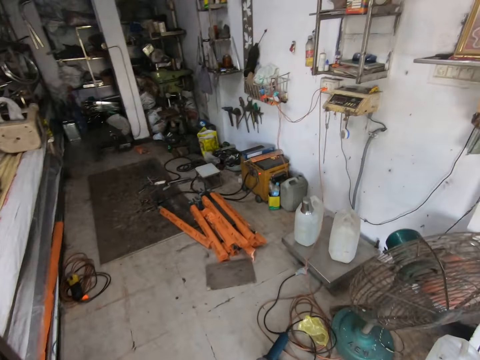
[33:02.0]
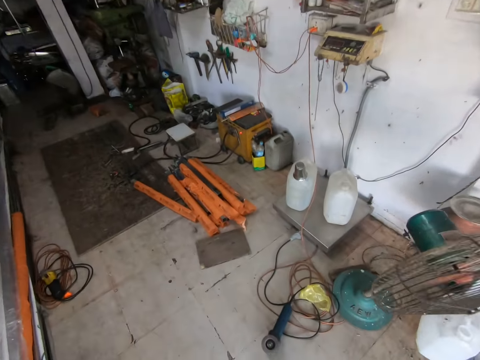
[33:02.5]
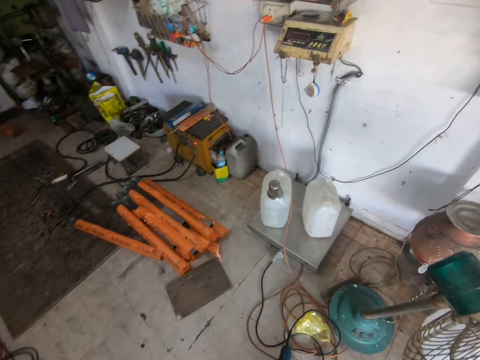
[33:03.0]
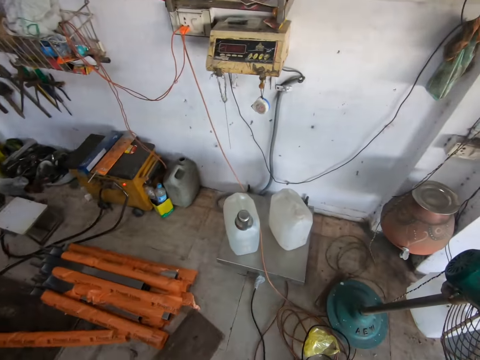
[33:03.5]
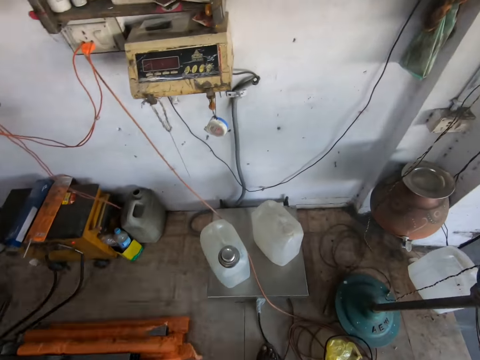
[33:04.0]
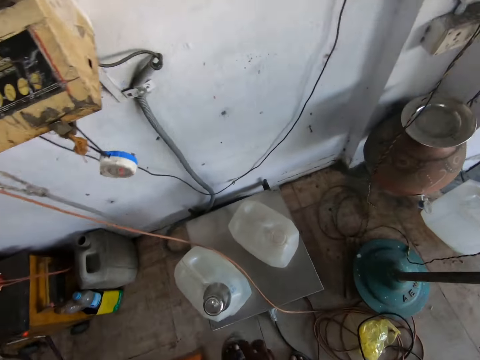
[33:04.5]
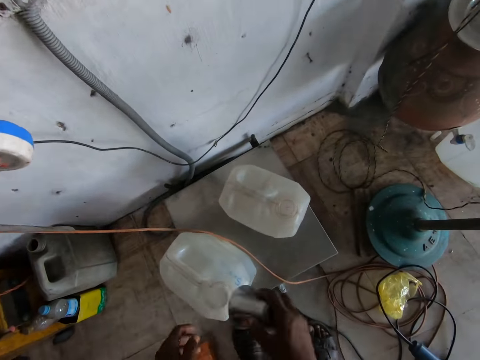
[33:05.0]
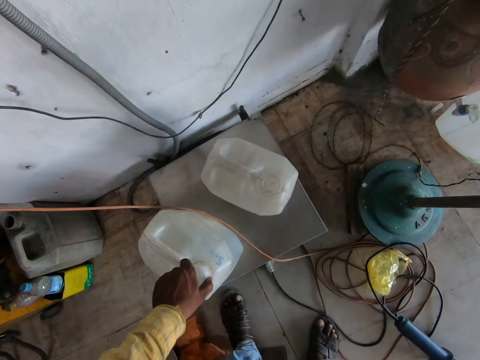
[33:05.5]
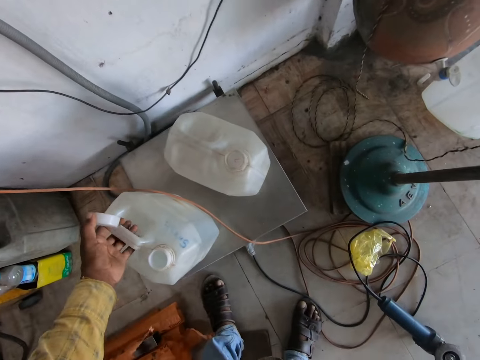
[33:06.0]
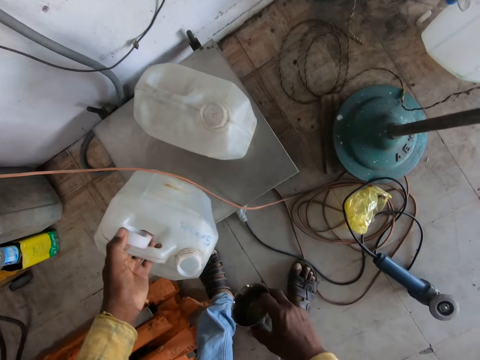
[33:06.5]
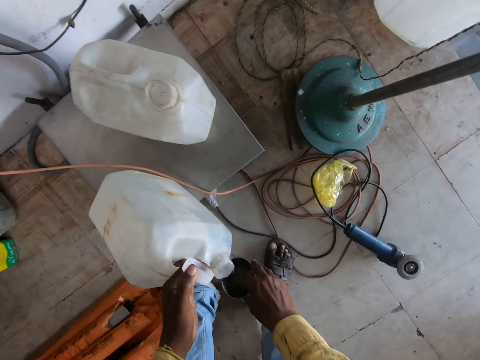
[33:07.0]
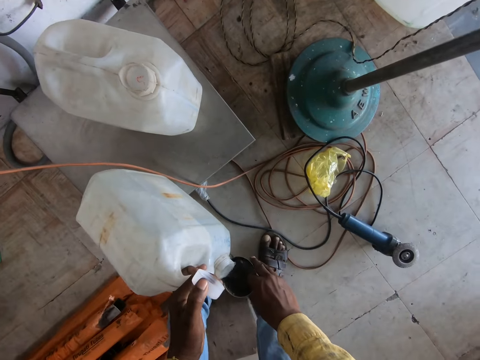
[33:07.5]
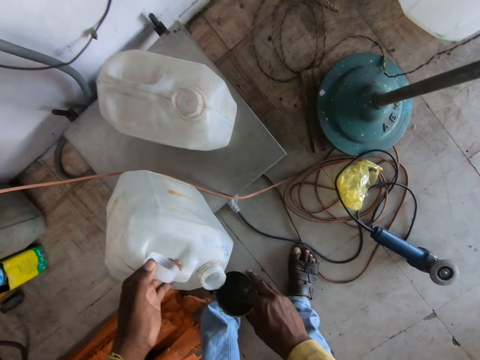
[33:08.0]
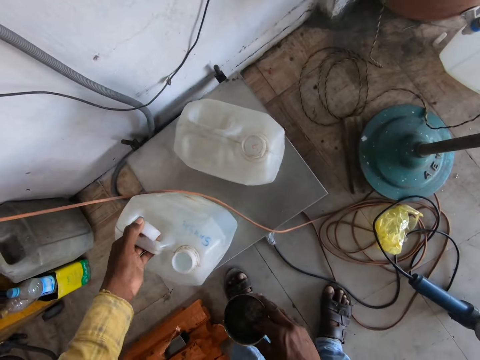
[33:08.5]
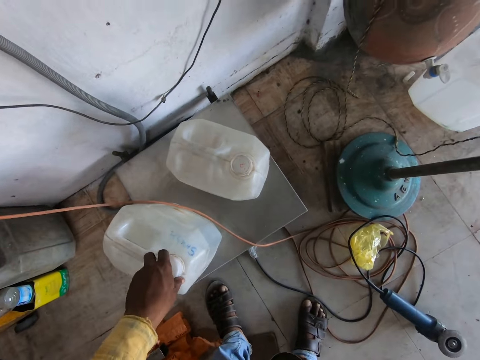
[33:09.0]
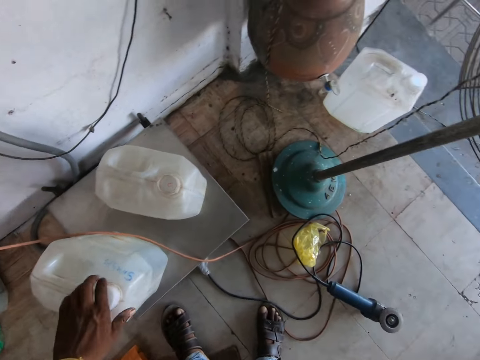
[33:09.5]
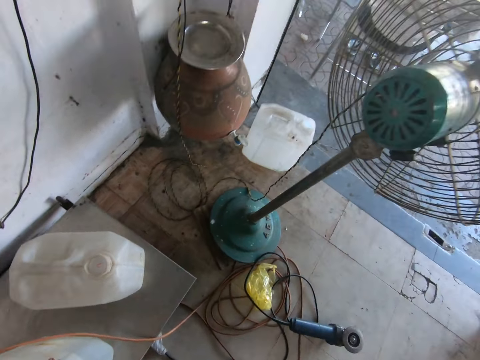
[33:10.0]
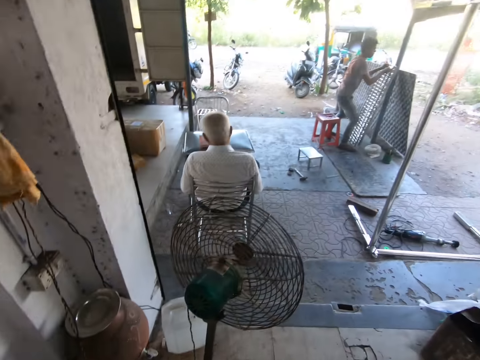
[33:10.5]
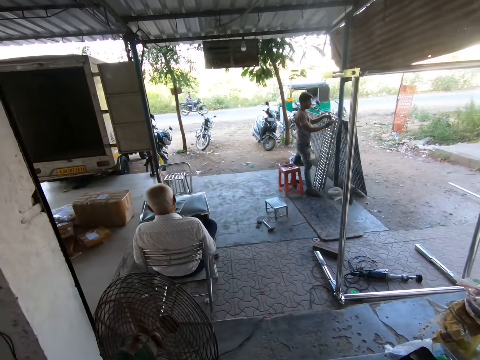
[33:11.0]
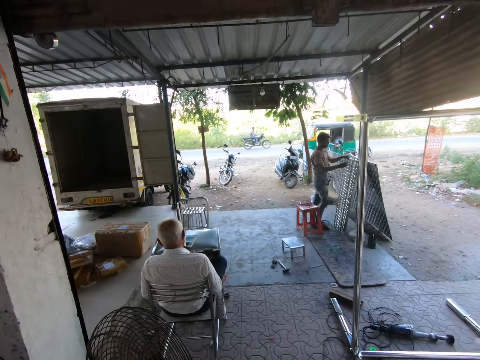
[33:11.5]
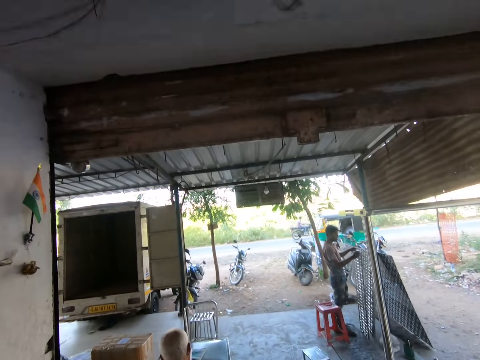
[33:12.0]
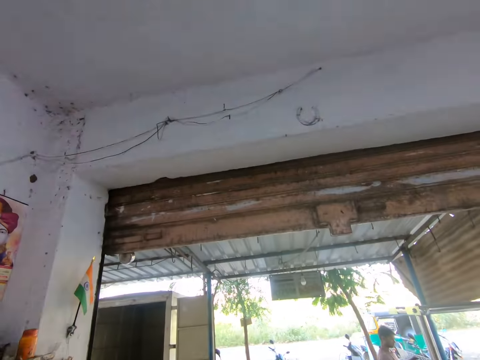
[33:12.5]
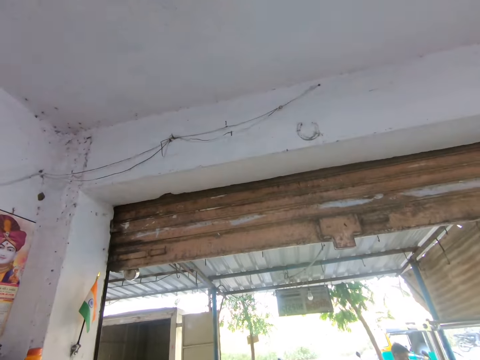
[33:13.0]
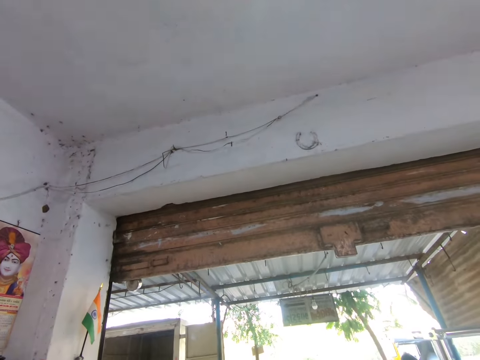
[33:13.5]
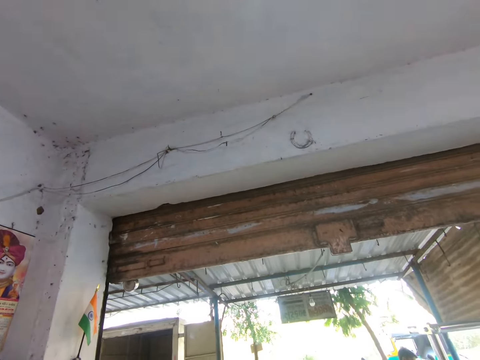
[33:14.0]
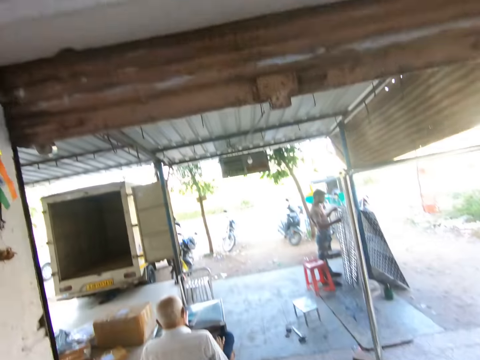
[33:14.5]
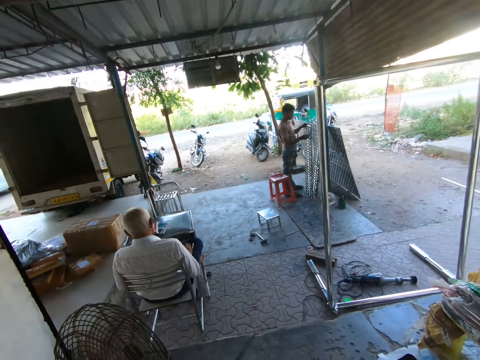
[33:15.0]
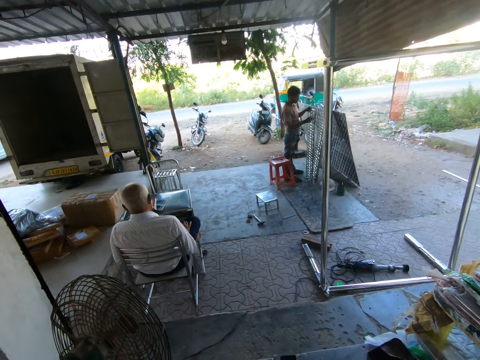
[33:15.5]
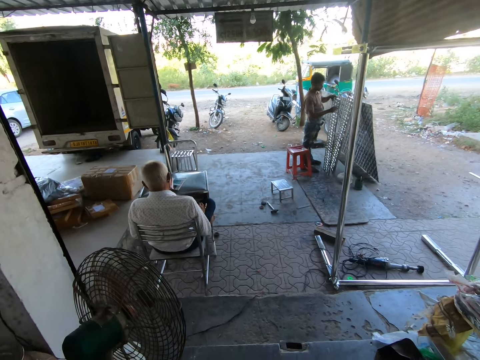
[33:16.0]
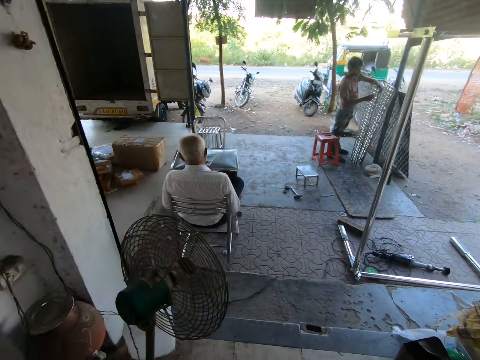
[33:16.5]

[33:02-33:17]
The camera wearer picks up a glass. They open the jerrycan. They pour water in the glass. They close the jerrycan. They look around.

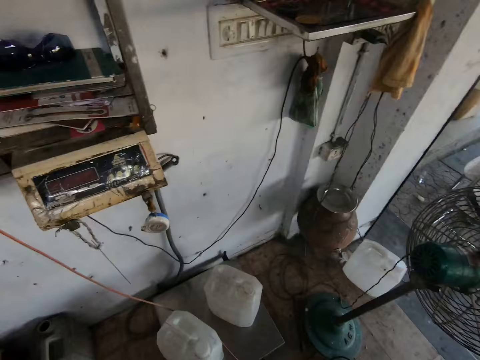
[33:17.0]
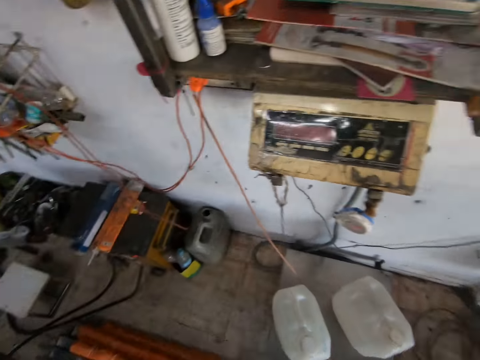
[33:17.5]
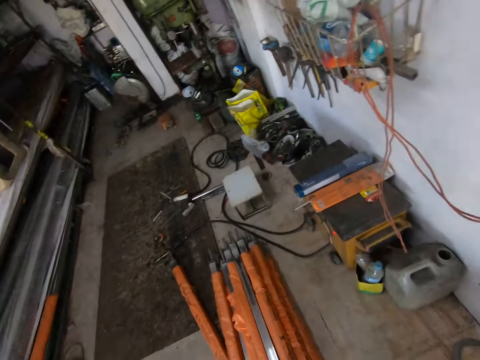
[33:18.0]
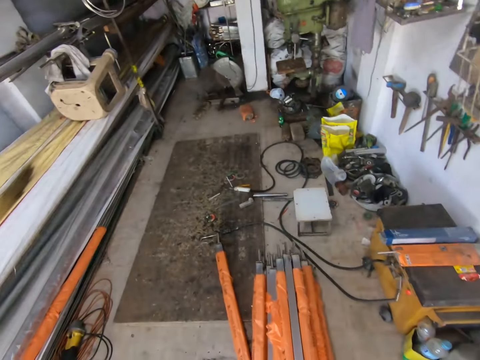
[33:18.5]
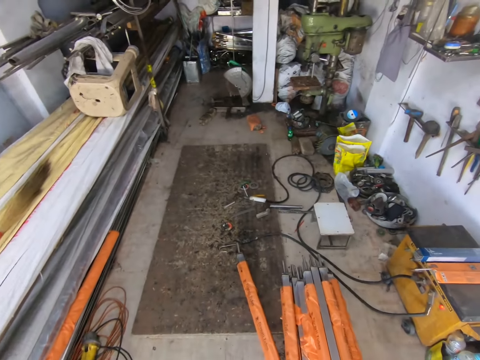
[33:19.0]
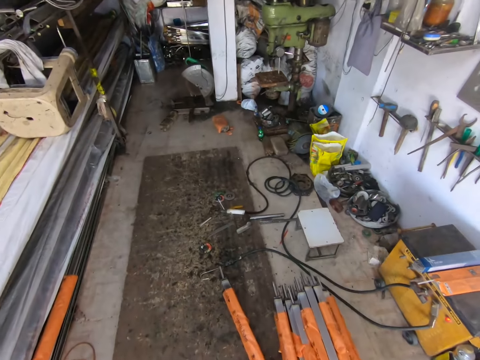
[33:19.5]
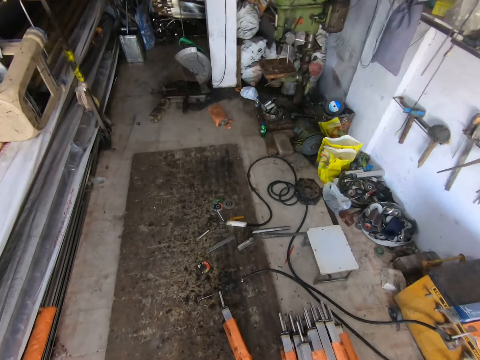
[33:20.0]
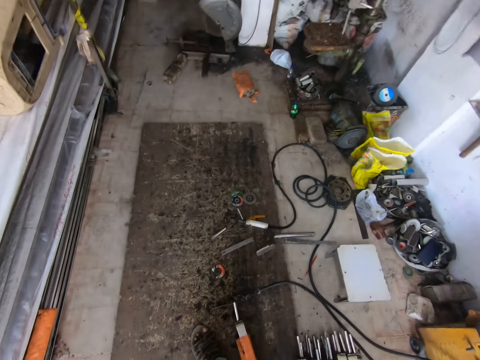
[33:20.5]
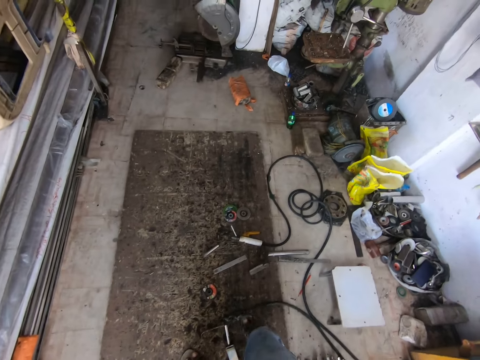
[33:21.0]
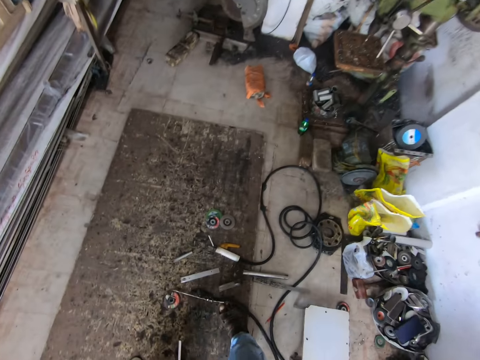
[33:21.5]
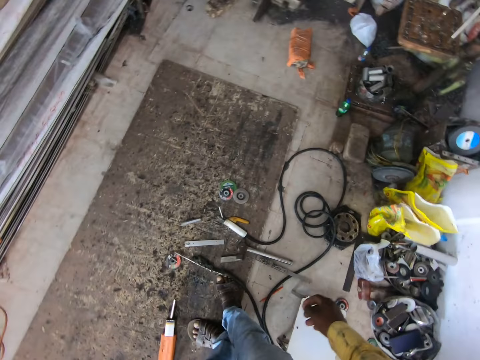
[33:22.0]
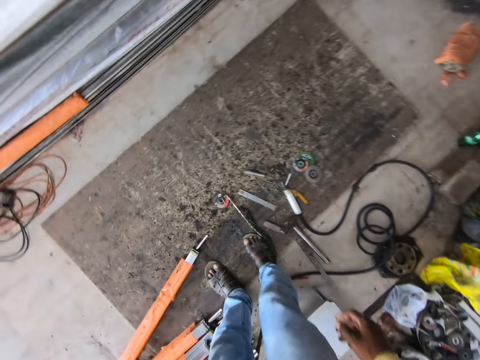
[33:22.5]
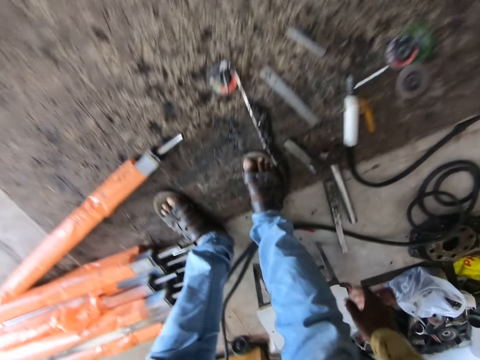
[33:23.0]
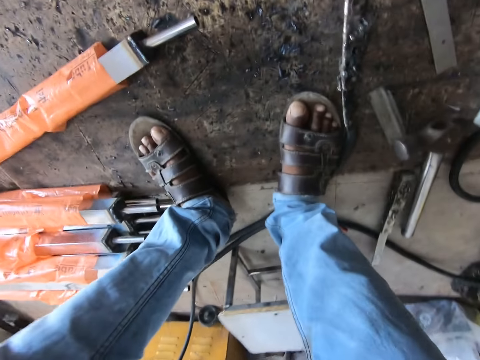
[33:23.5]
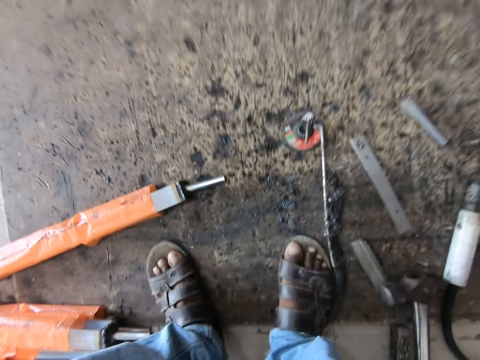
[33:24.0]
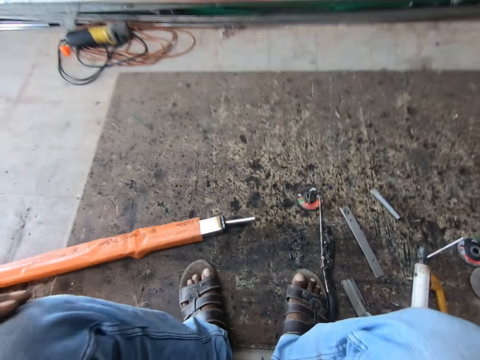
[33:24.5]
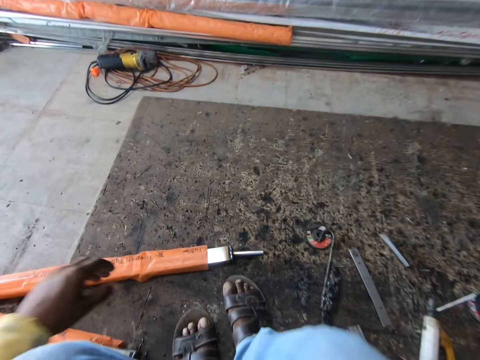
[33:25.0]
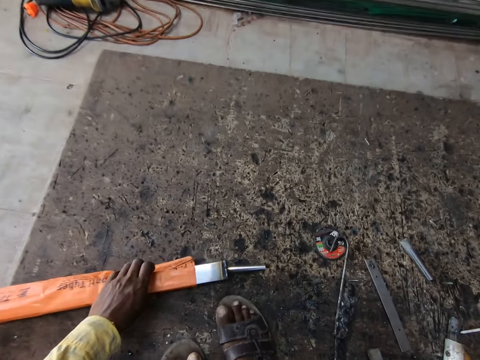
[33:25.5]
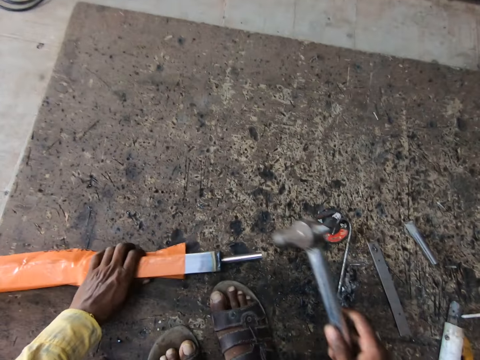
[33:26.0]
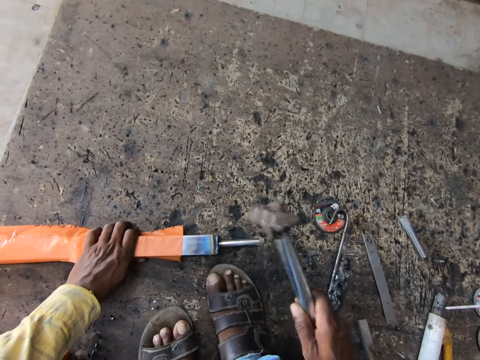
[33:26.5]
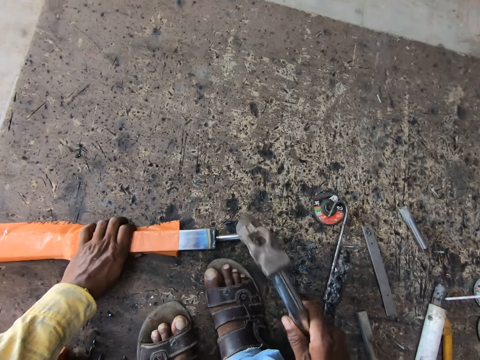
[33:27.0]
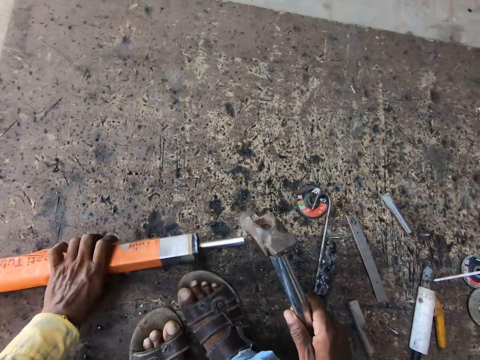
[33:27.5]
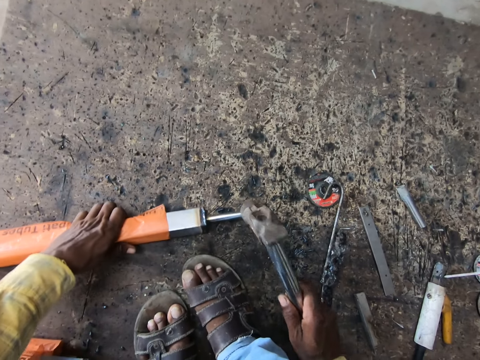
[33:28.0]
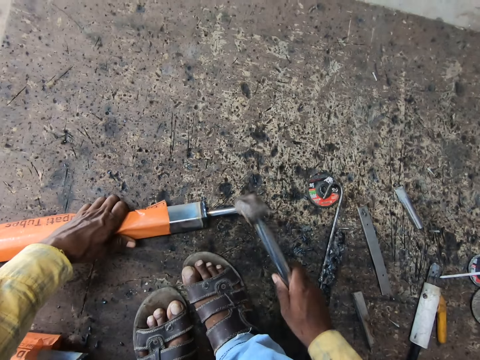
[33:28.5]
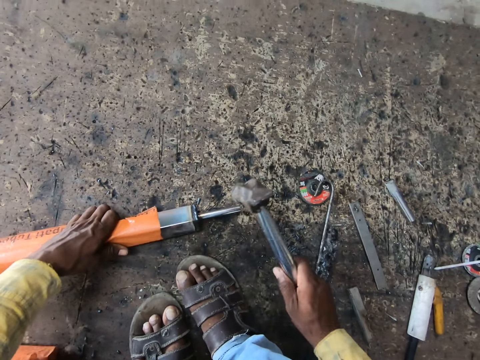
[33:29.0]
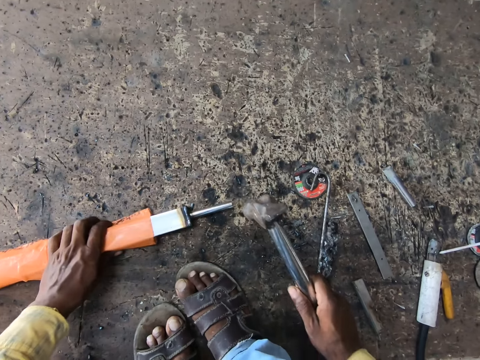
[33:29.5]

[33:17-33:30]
The camera wearer walks around. They sit down. They hold the metal rod. They touch the metal. They hit the metal rod with a hammer. They turn the metal.
